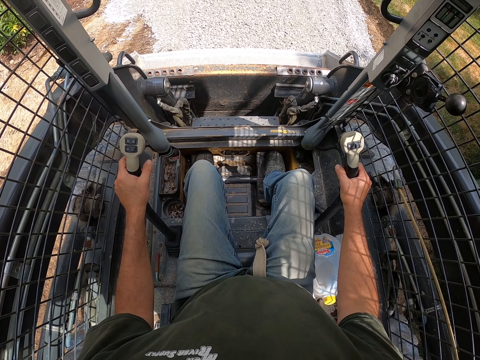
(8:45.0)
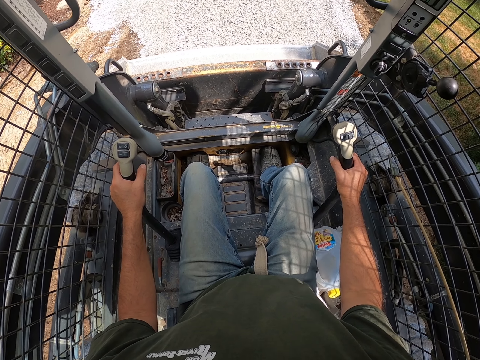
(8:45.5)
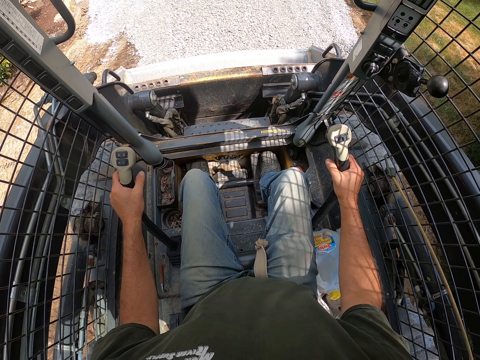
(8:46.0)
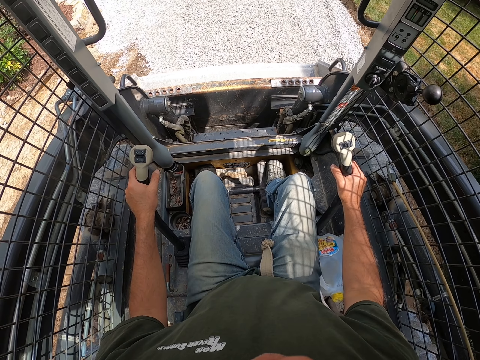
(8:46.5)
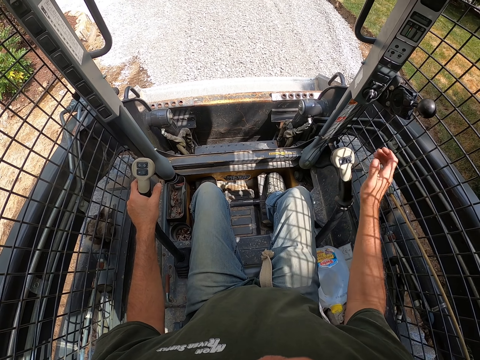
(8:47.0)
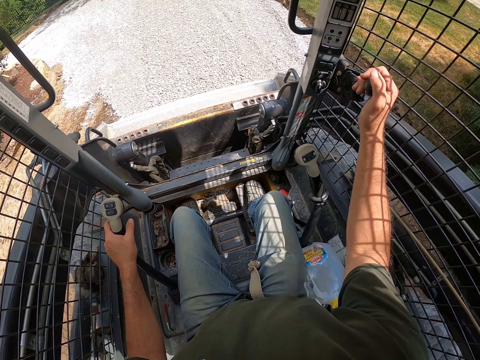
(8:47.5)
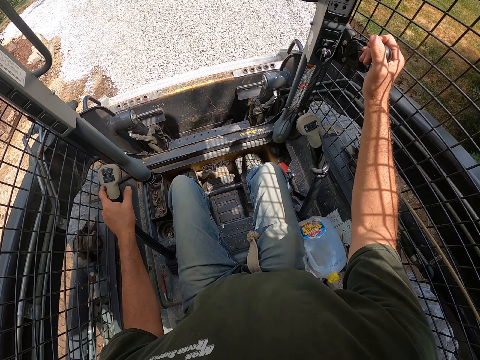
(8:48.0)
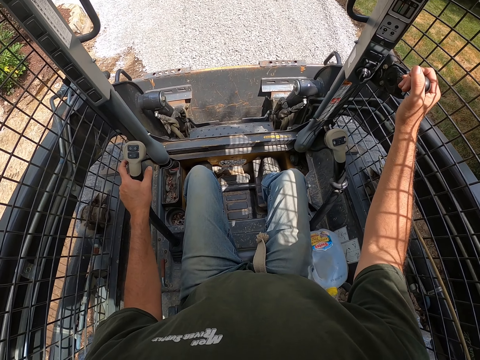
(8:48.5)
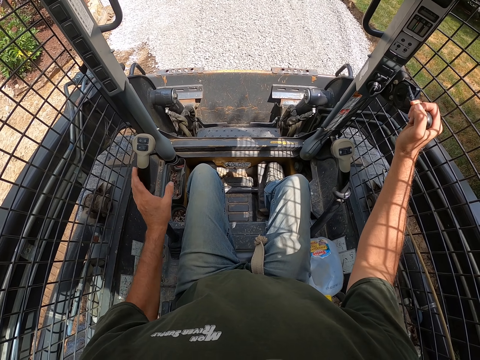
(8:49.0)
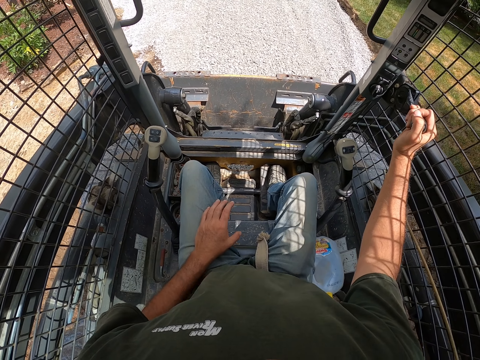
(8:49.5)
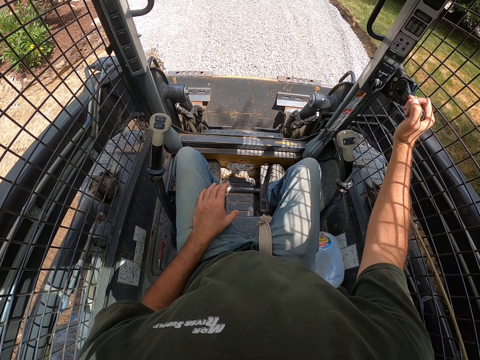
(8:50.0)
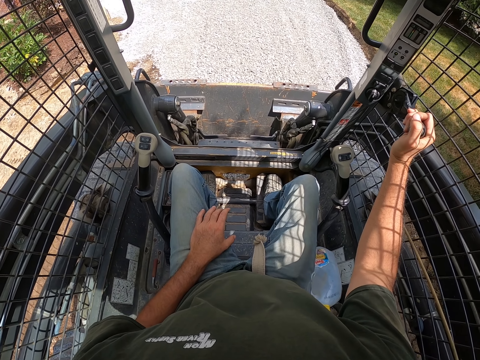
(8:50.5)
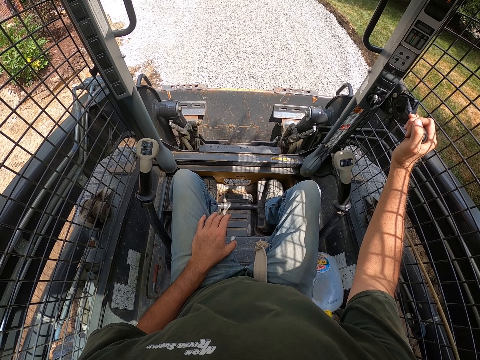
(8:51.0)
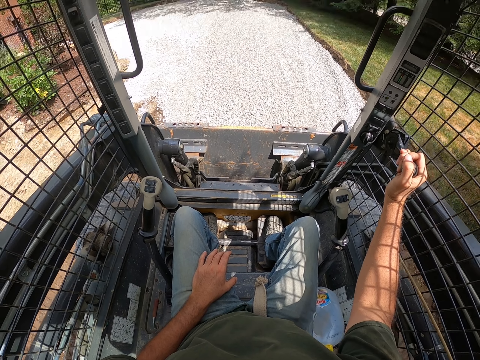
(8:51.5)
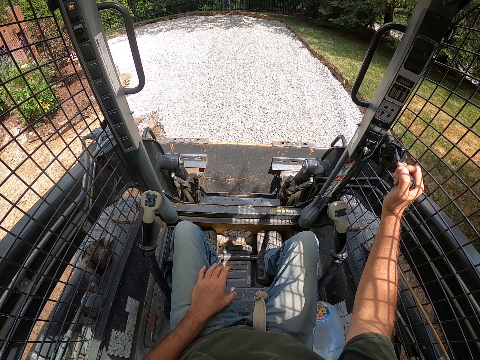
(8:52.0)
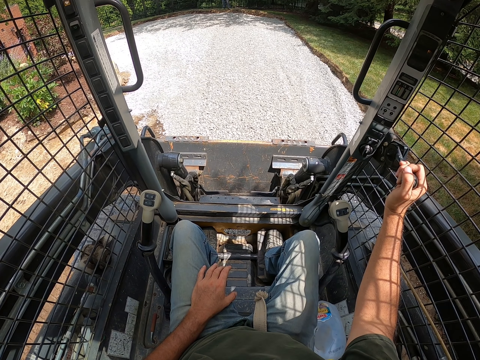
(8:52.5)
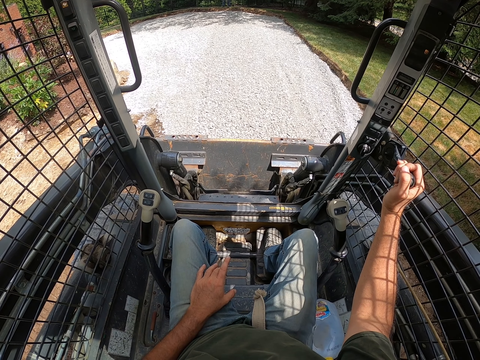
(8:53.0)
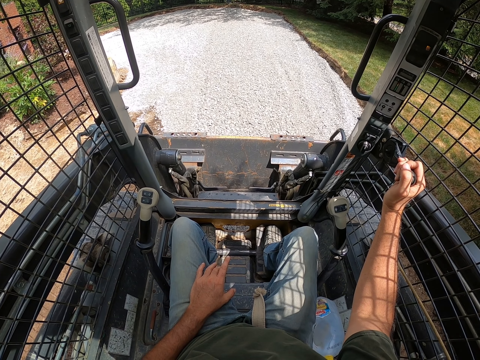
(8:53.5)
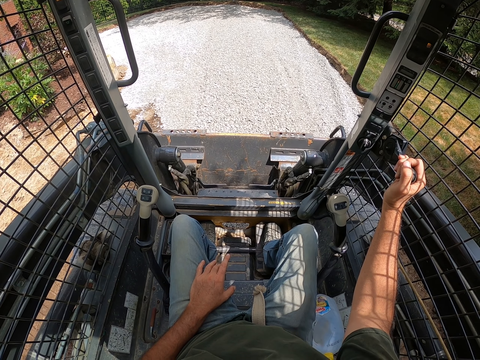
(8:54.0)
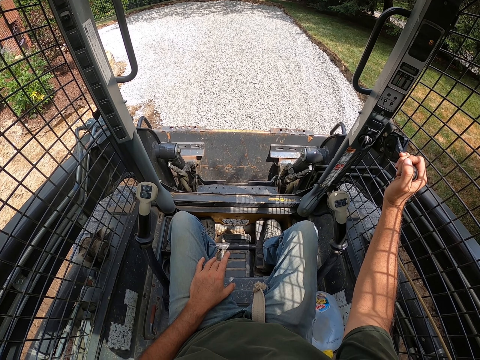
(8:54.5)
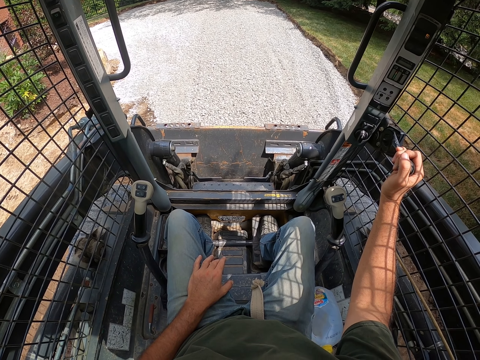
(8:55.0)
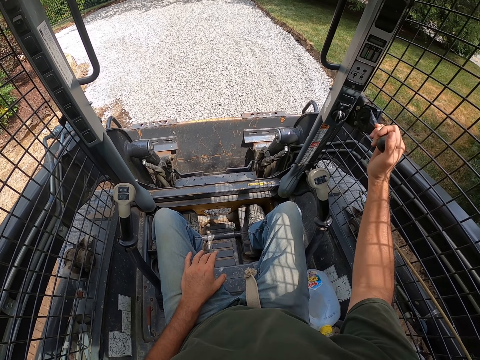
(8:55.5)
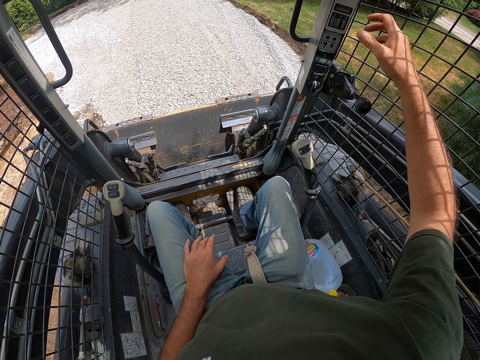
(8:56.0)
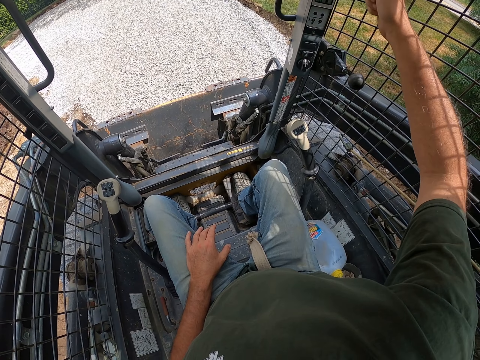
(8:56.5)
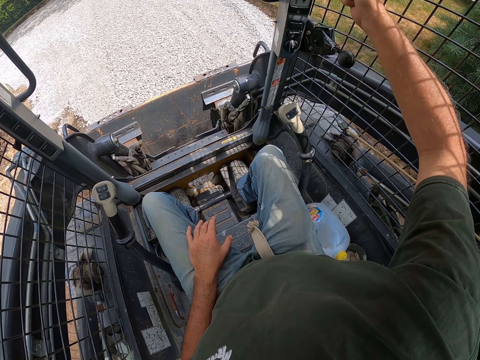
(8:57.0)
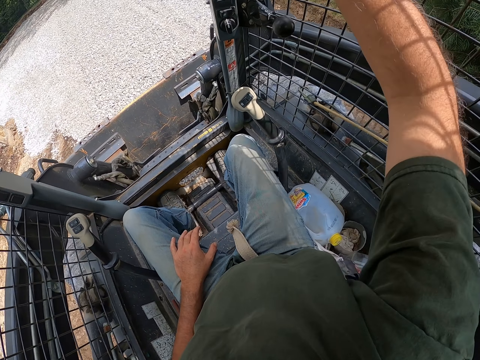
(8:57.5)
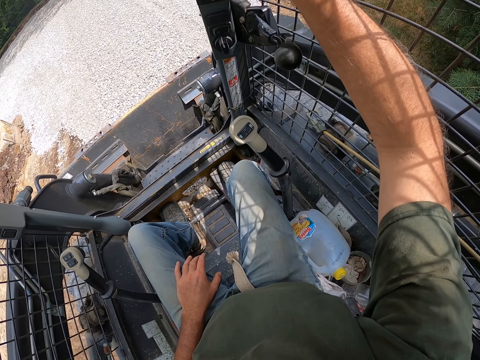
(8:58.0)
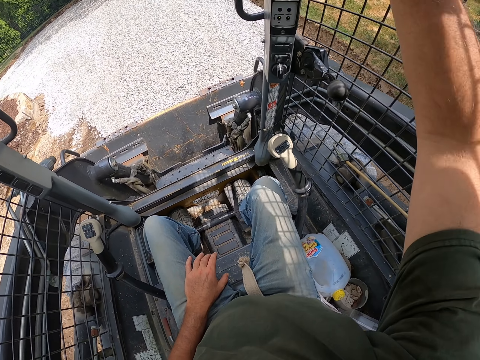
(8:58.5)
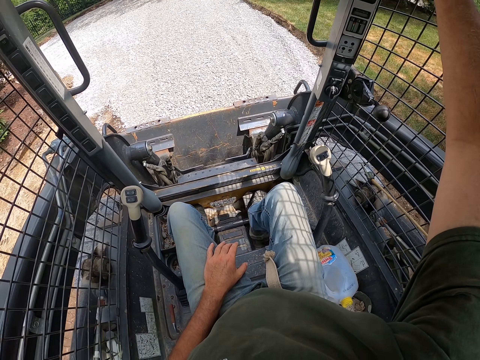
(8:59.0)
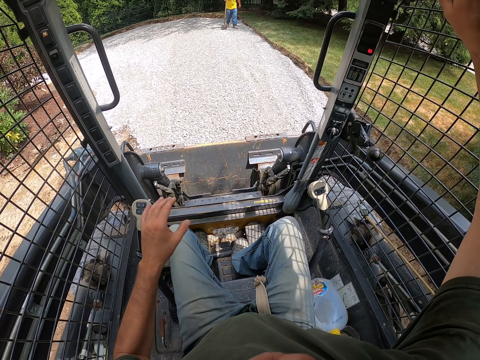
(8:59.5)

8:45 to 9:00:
The camera wearer looks around the compound. They move the gear up. They hold something. They look around the compound.

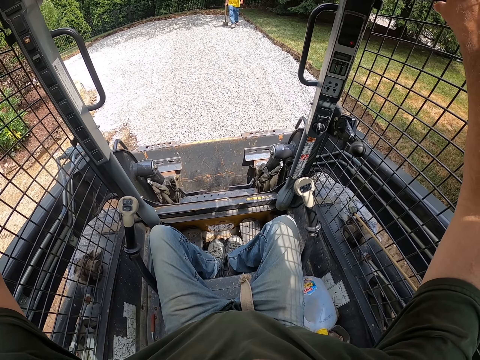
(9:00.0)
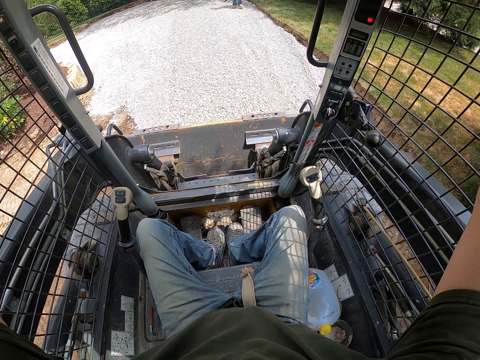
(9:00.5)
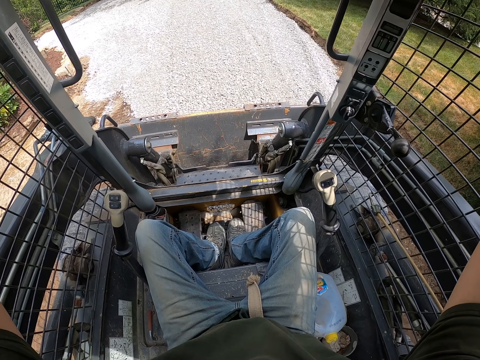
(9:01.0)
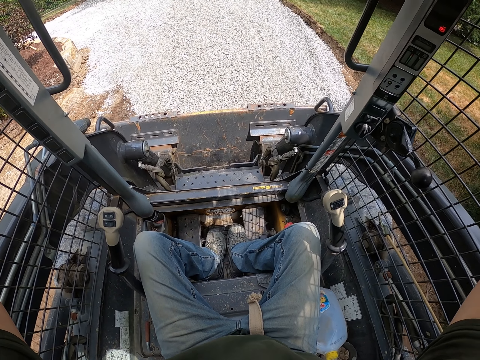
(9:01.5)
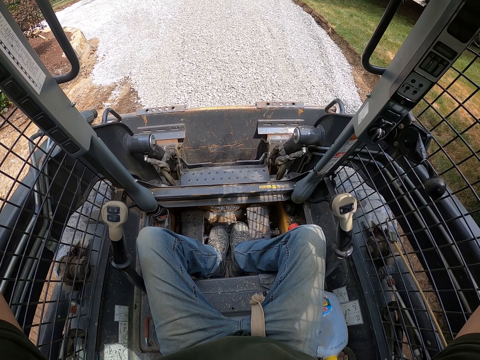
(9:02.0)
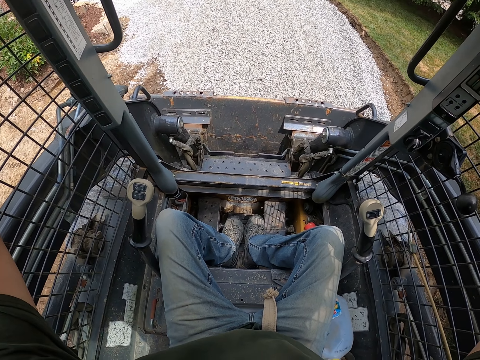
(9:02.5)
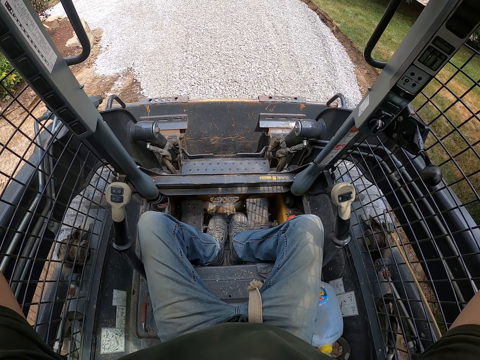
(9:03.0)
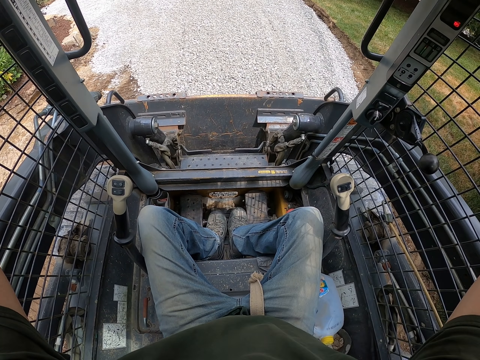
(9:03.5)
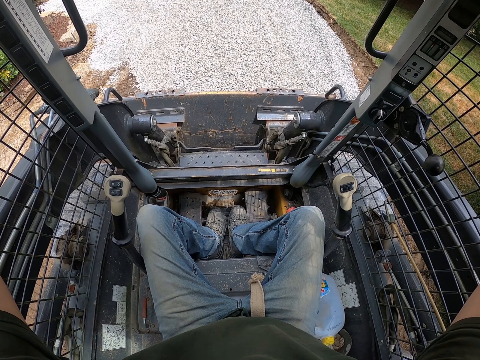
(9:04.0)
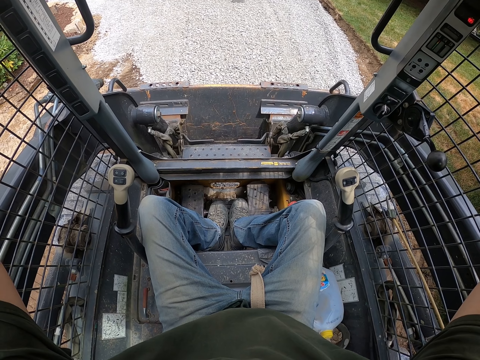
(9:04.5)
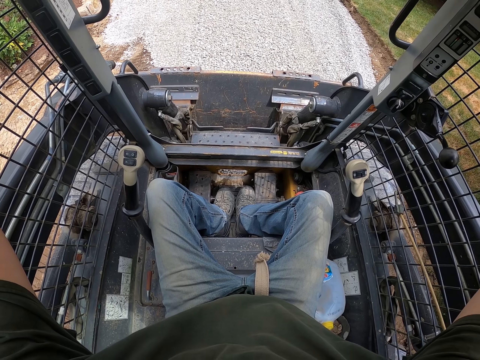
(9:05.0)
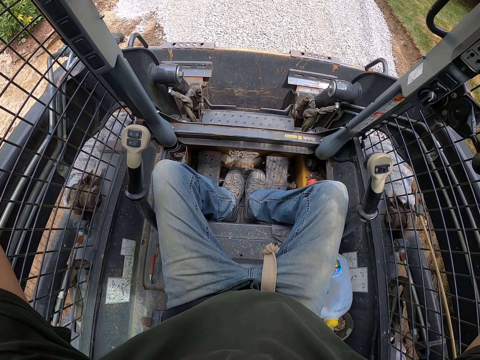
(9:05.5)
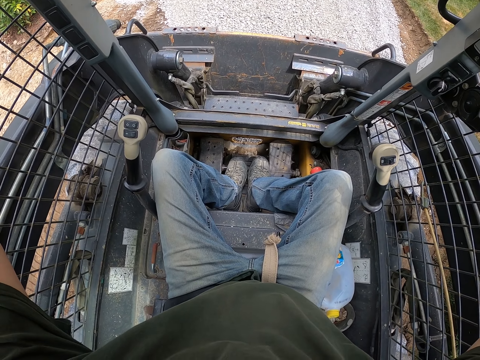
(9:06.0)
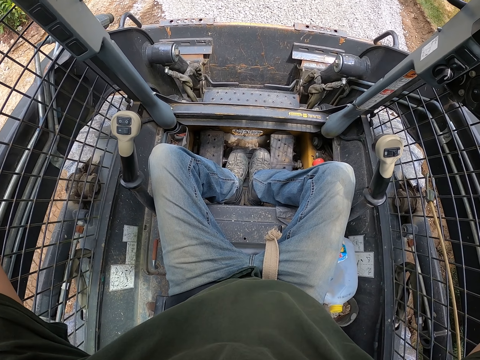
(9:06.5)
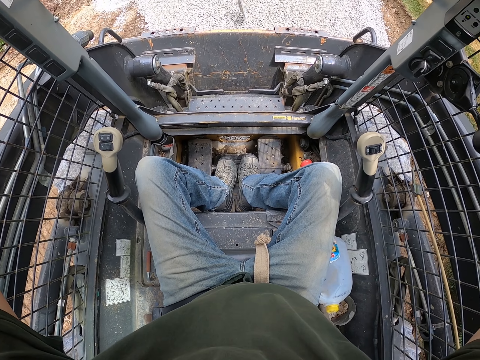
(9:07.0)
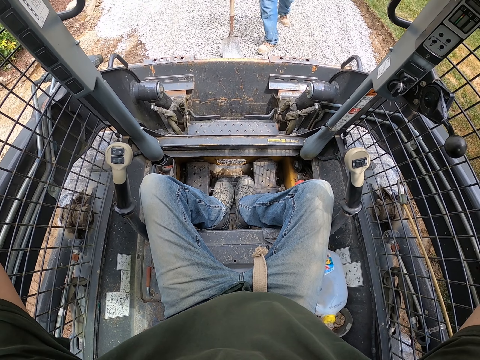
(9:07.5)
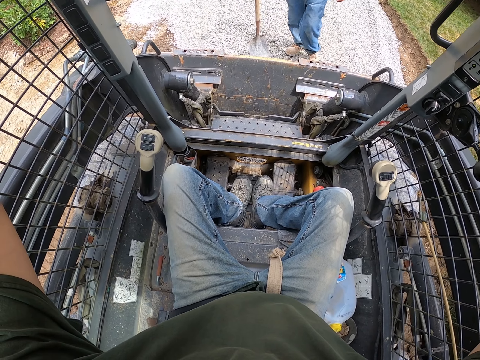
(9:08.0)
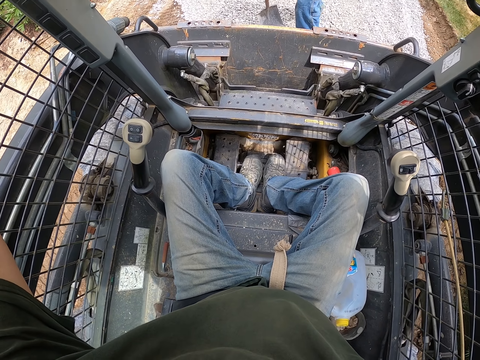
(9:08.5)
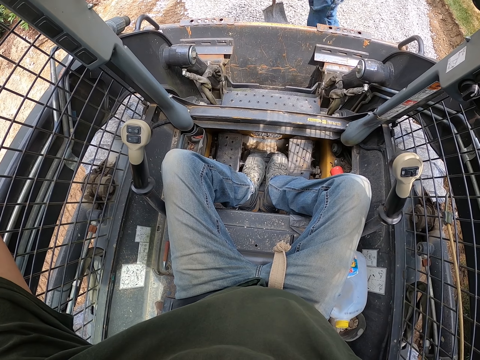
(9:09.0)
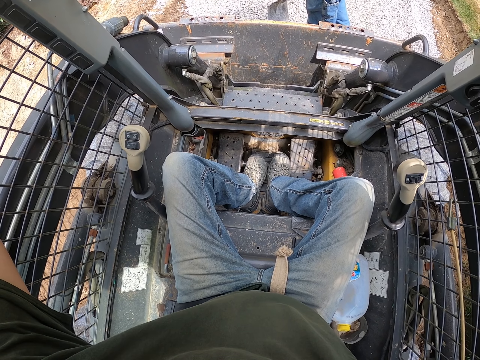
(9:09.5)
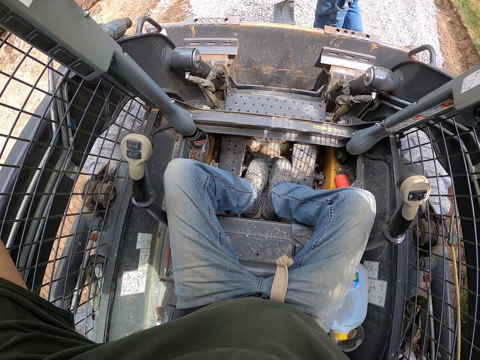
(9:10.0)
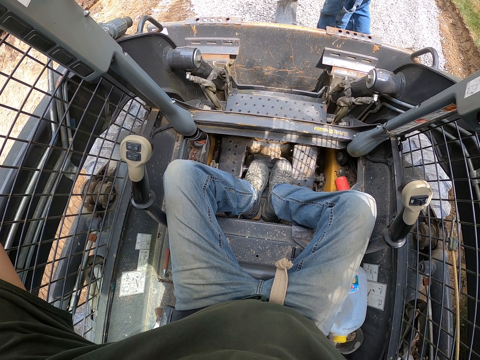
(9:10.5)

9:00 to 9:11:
The camera wearer looks around the compound. A man steps on a skid steer. The man touches the truck.
